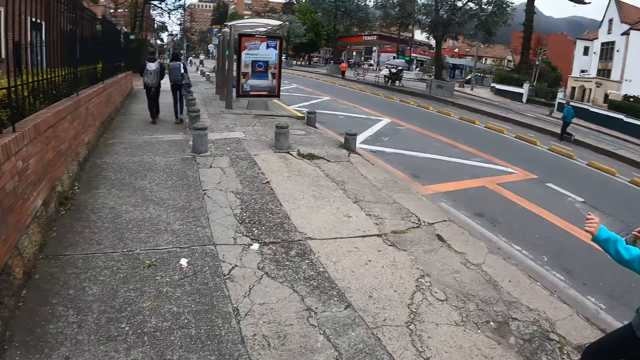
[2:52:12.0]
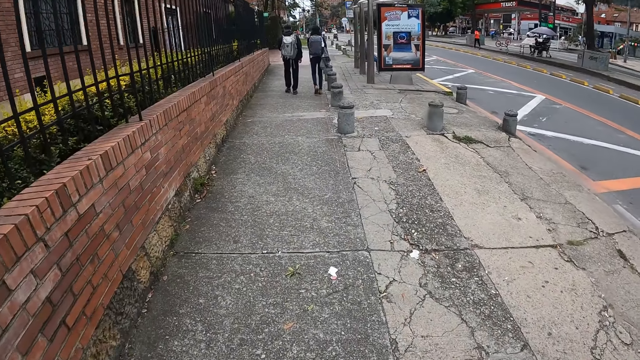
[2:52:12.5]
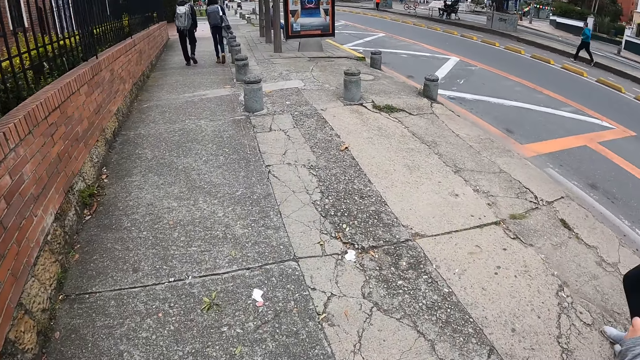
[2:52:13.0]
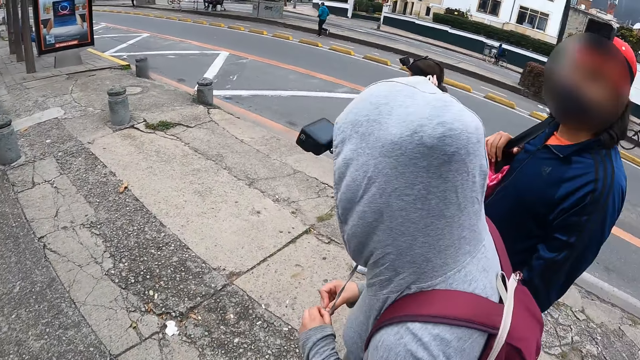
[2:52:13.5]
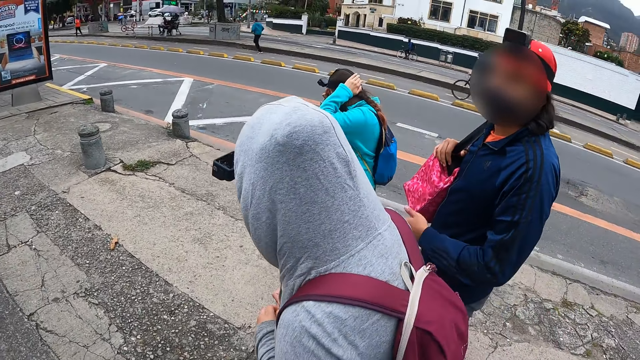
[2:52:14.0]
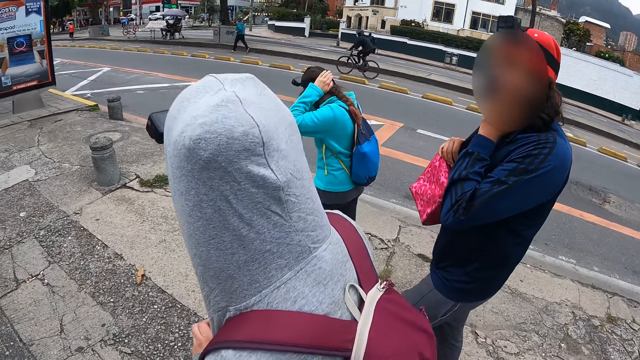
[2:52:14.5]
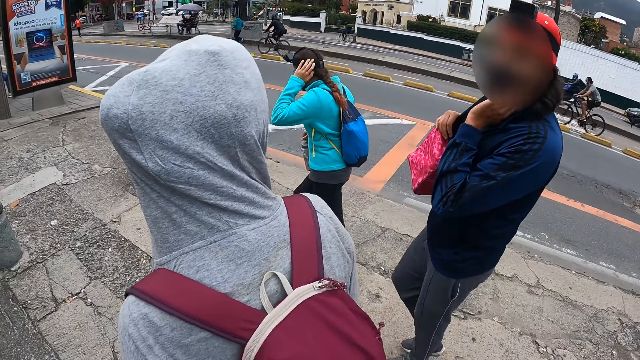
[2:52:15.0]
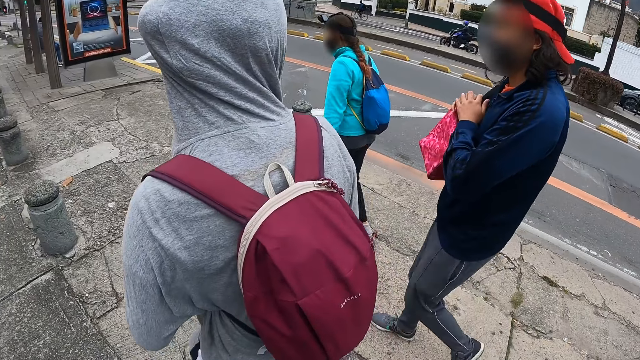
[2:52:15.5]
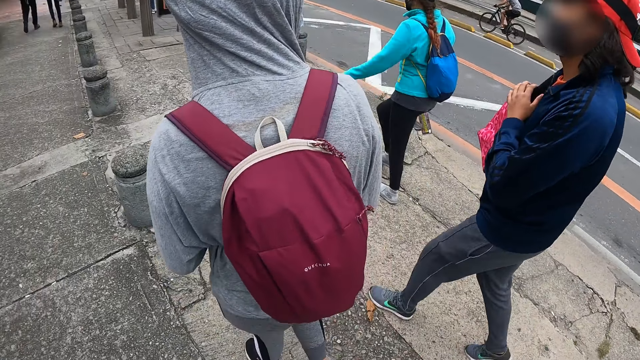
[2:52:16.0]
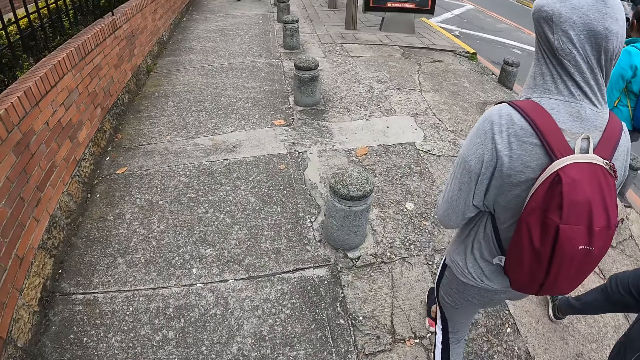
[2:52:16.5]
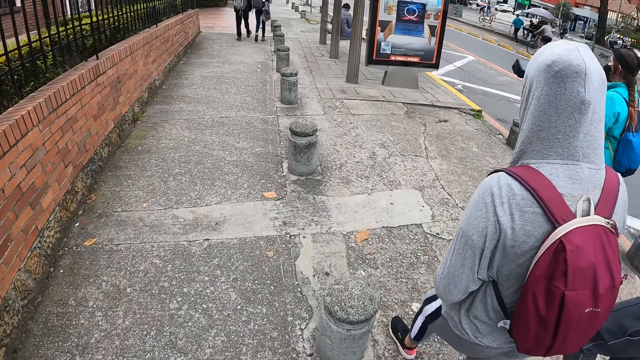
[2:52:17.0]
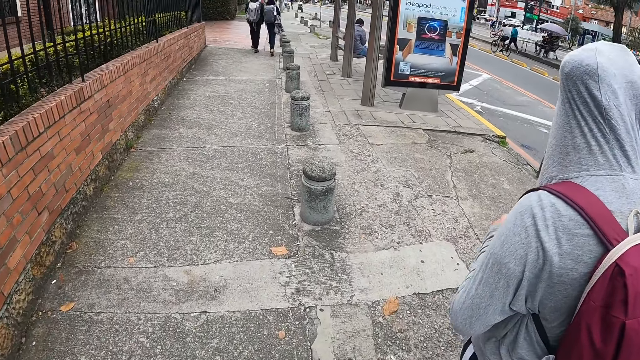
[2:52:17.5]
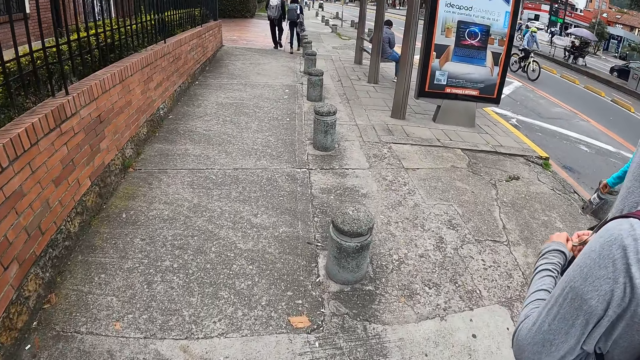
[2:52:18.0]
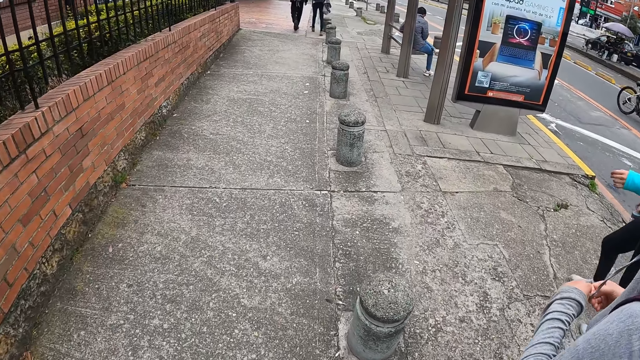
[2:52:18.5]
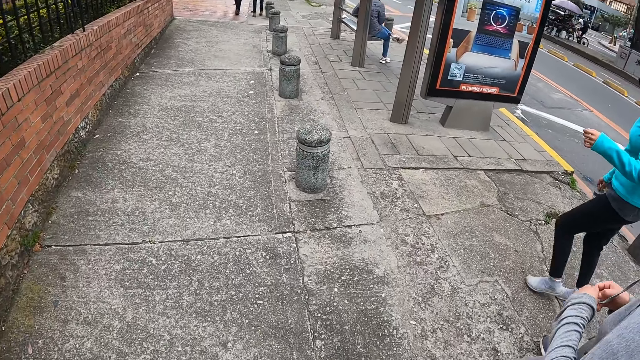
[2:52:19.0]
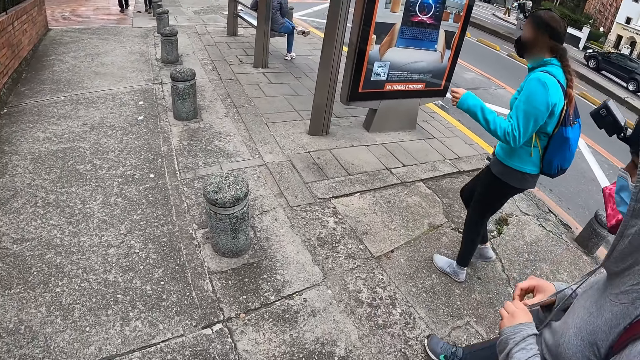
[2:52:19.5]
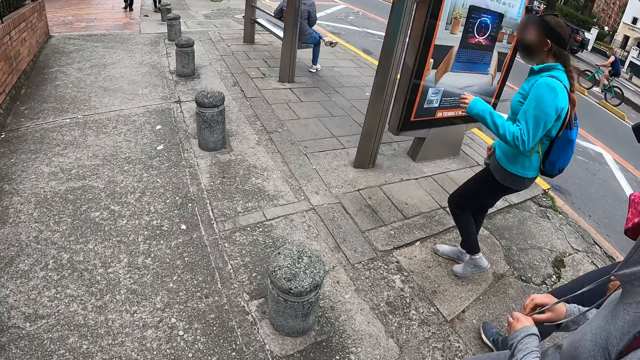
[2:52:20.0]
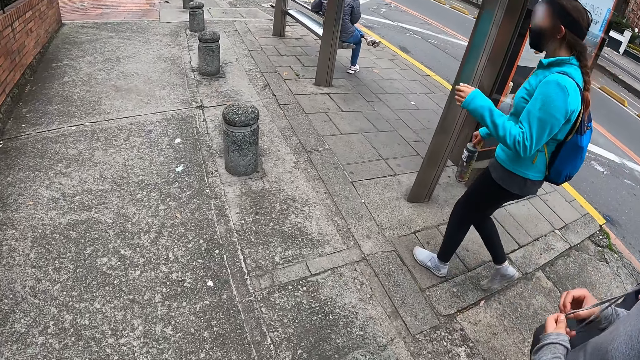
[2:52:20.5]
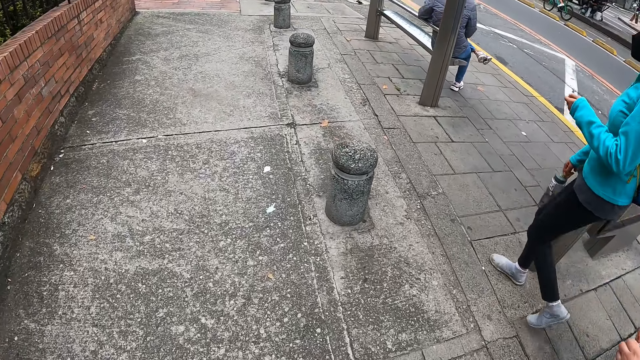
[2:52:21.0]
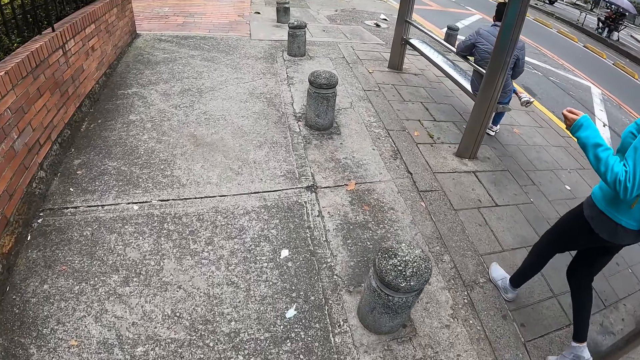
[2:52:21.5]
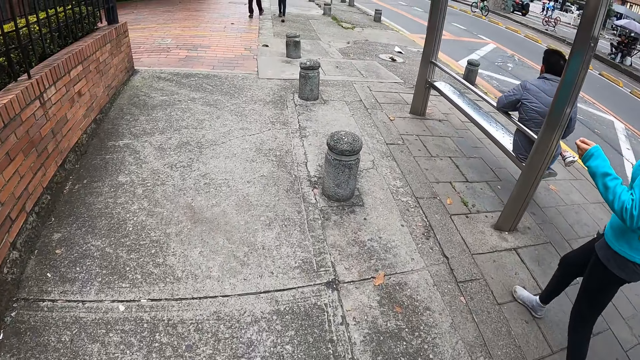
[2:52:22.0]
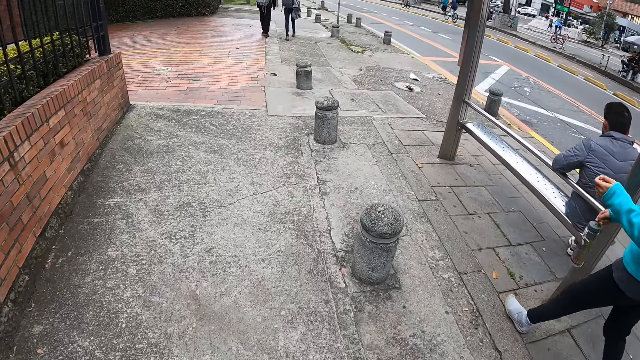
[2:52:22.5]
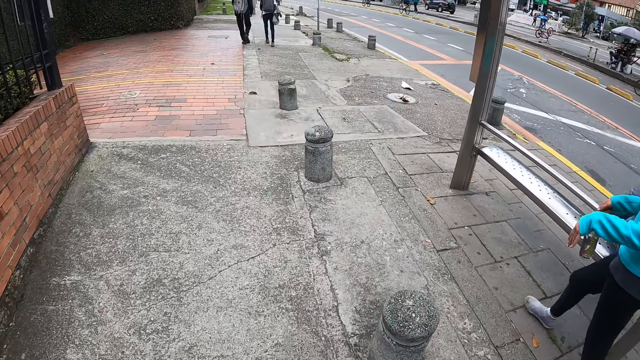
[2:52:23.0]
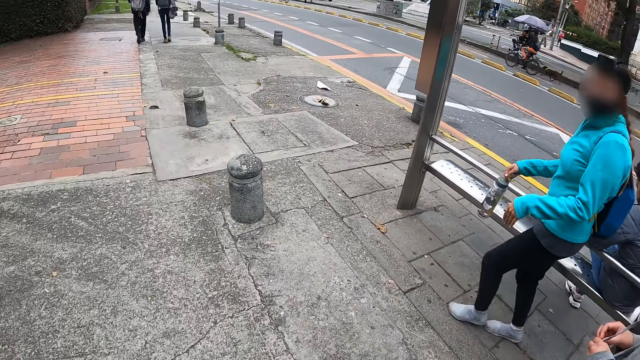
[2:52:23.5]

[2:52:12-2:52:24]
The woman touches her hair with her left hand. The man places his left hand on his face.

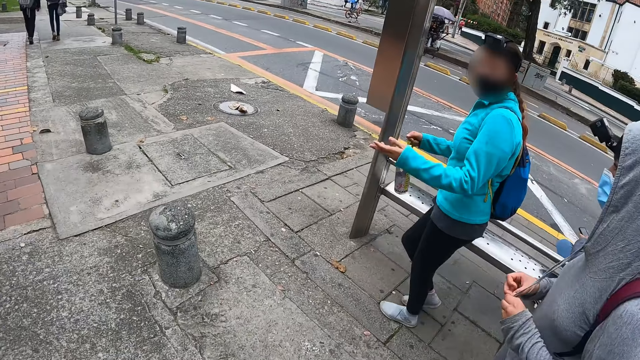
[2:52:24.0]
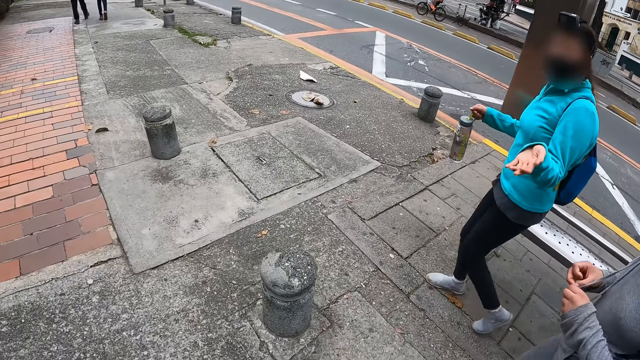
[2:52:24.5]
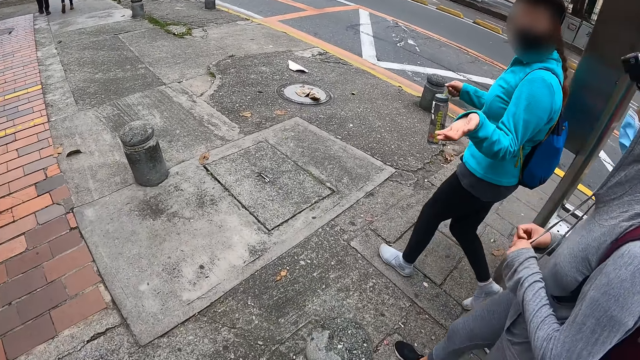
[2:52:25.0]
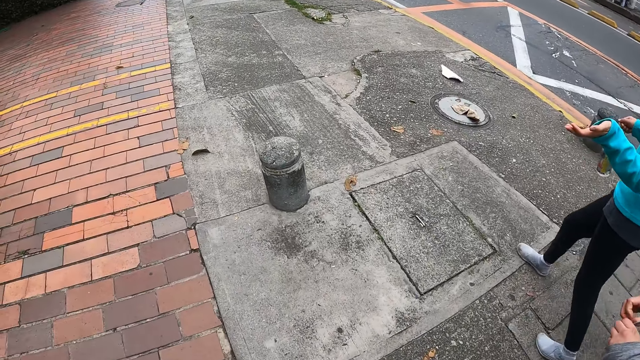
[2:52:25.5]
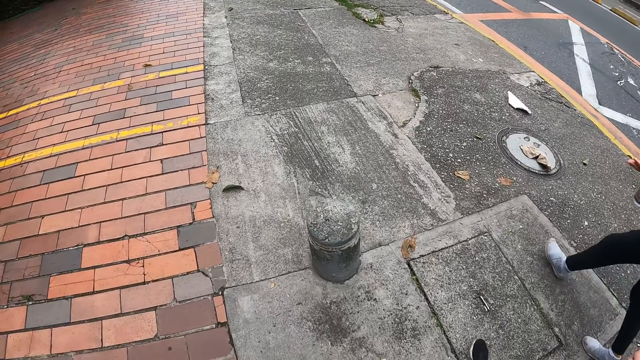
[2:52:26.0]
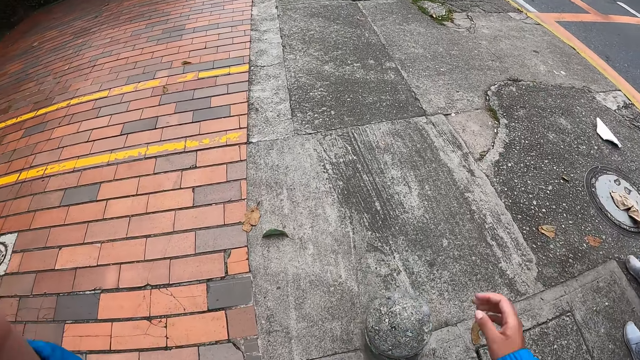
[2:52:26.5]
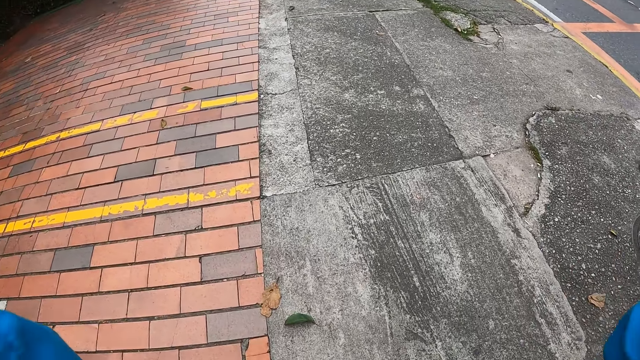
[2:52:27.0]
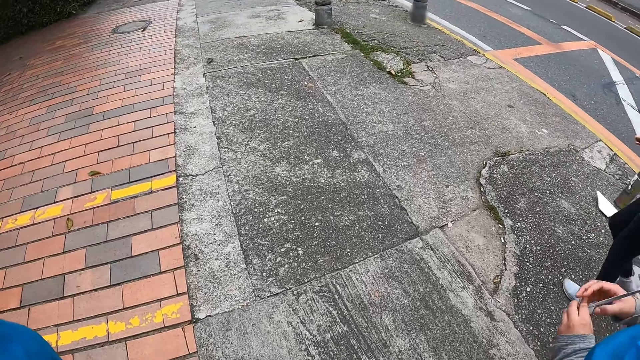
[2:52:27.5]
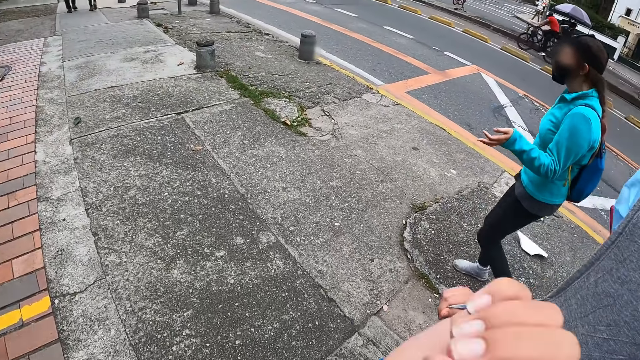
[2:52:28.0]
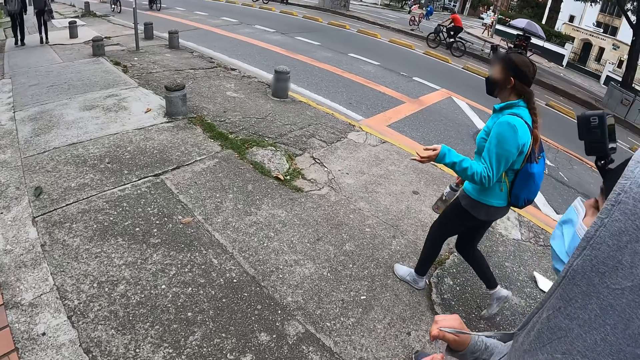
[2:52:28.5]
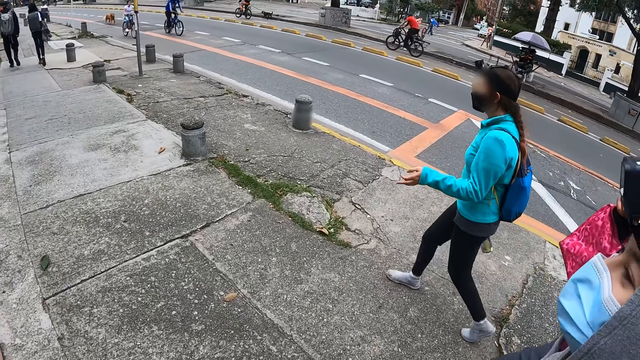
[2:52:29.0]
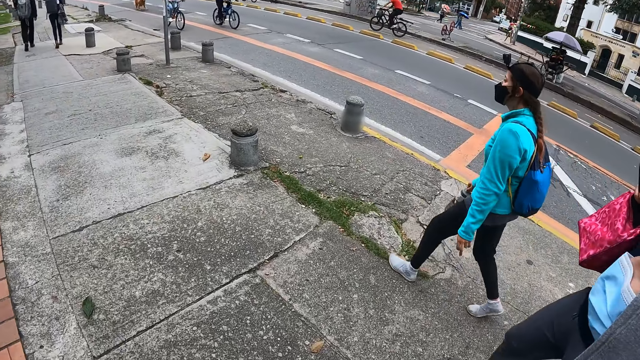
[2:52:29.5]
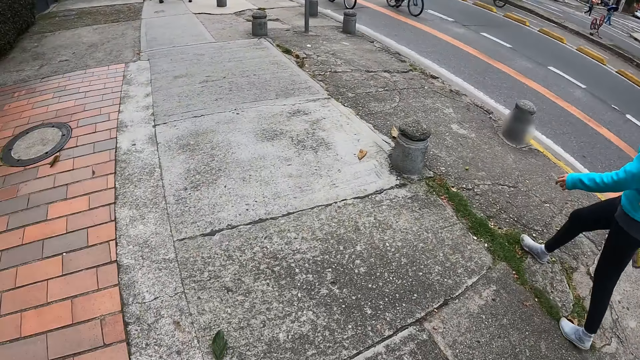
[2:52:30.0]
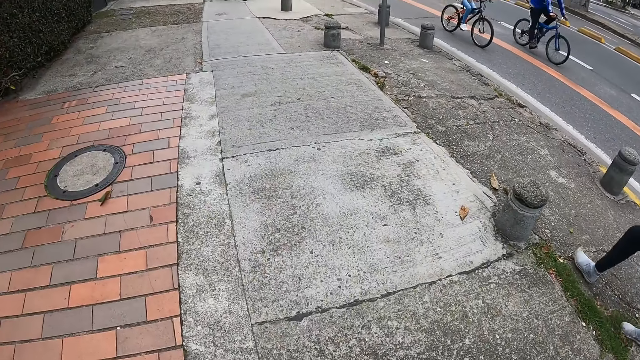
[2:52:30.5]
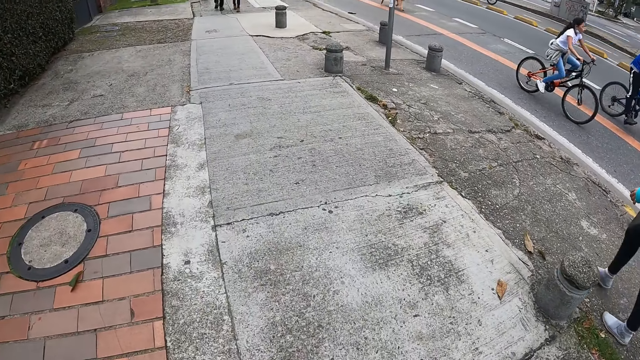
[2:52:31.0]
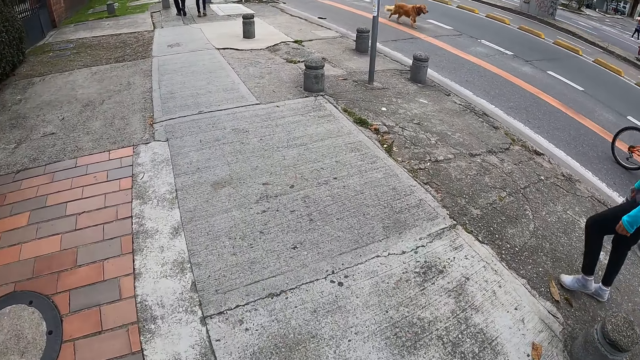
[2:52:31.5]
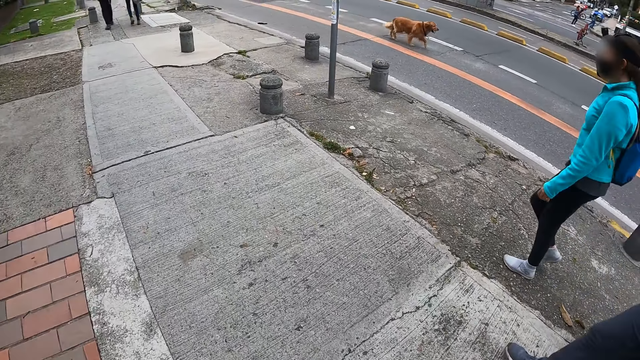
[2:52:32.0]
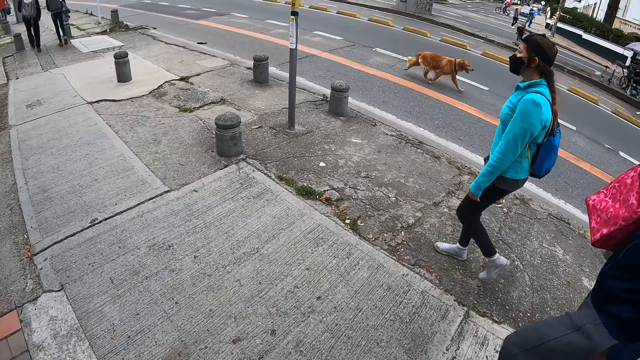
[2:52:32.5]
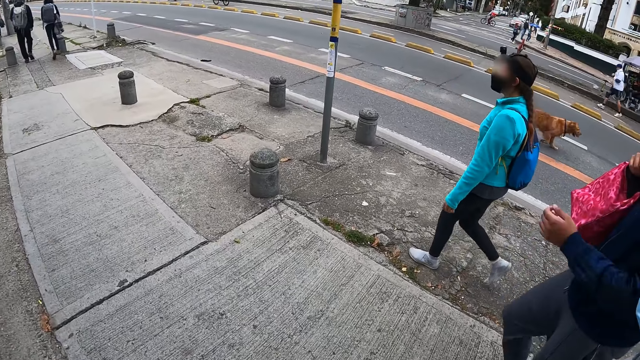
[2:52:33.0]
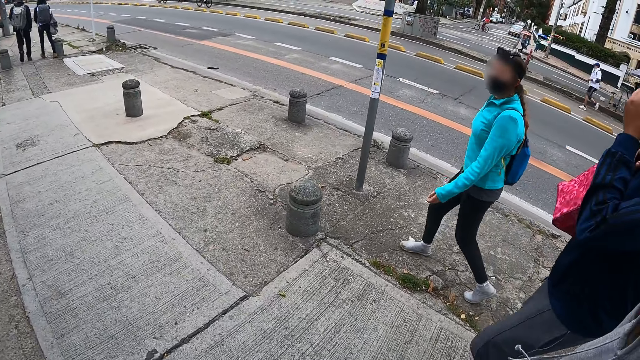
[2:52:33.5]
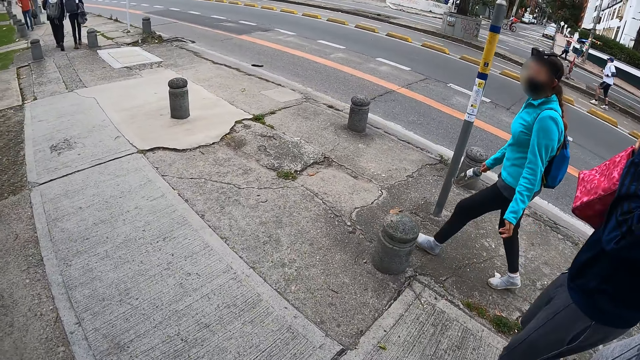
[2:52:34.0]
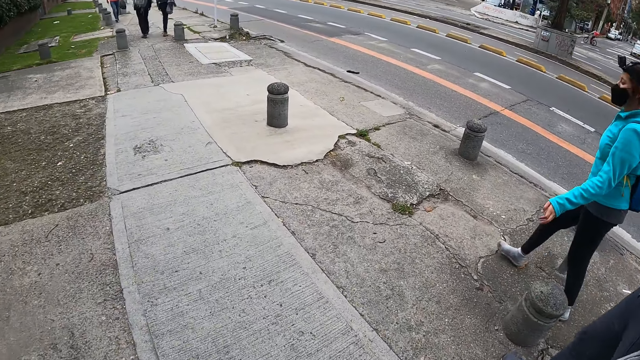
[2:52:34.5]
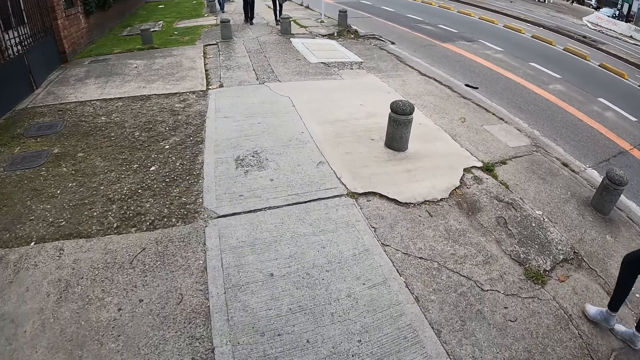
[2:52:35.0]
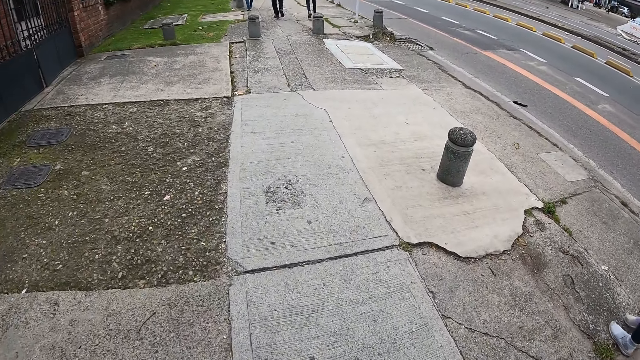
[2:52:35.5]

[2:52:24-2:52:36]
The camera wearer fixes the camera. A bicycle cycles past the camera wearer on the paved road. A dog walks on the paved road.
